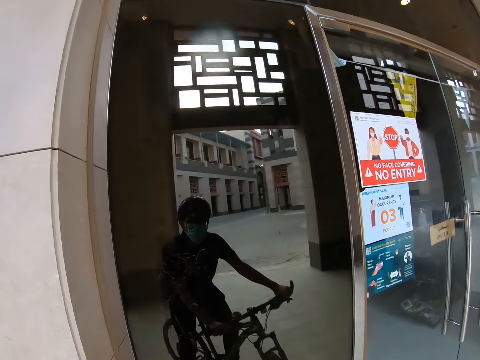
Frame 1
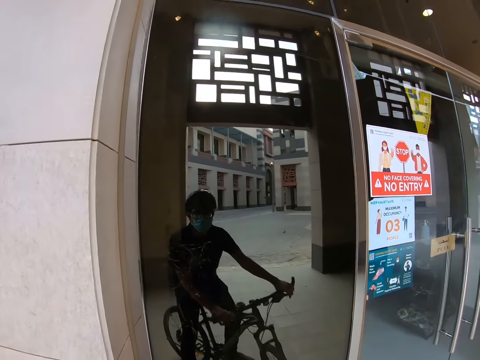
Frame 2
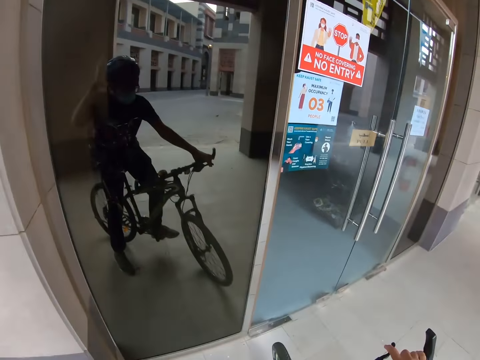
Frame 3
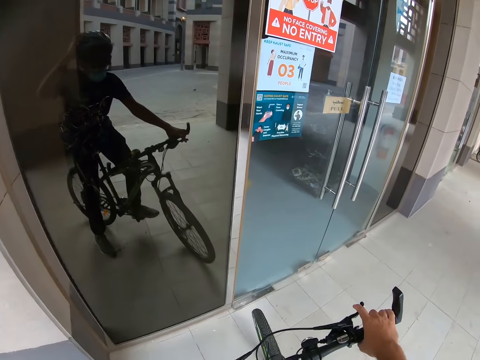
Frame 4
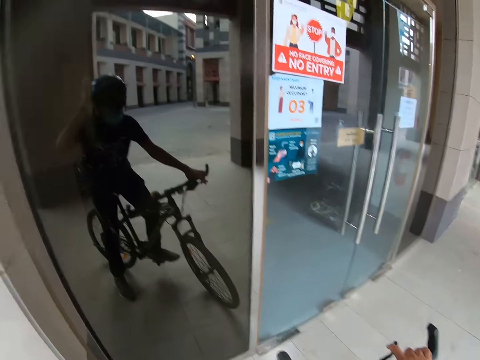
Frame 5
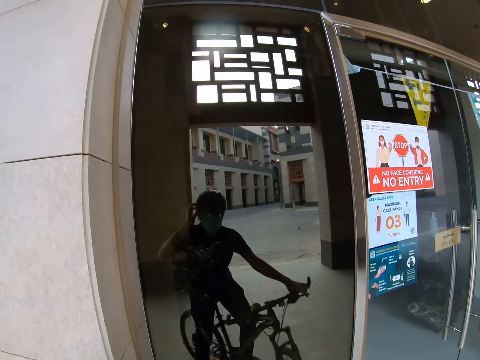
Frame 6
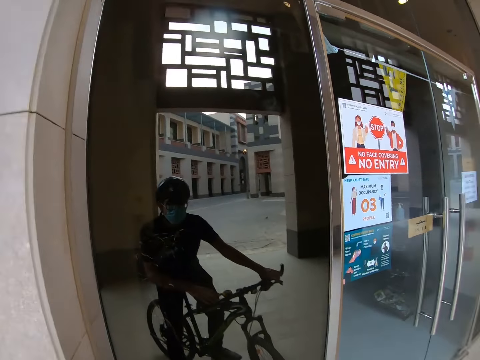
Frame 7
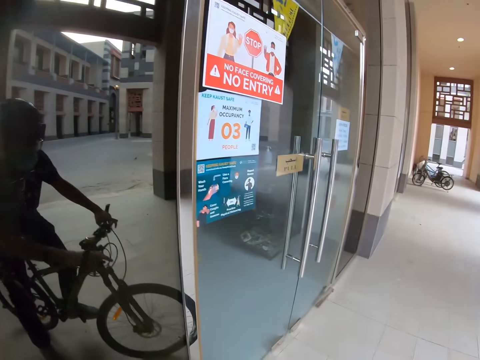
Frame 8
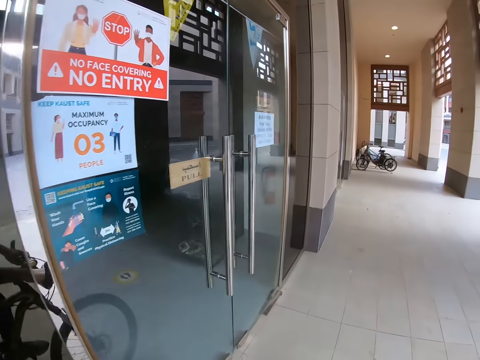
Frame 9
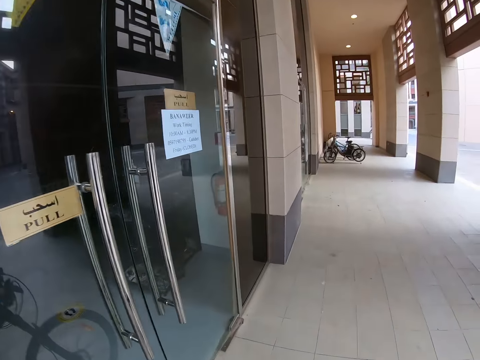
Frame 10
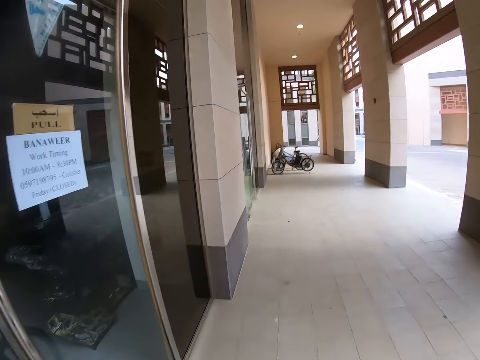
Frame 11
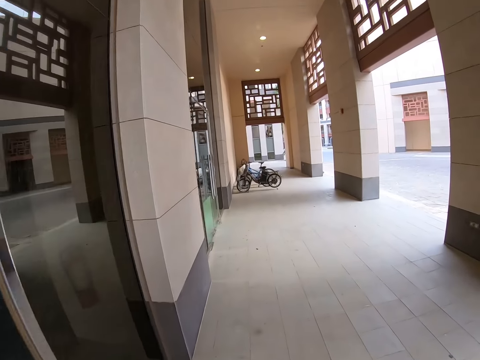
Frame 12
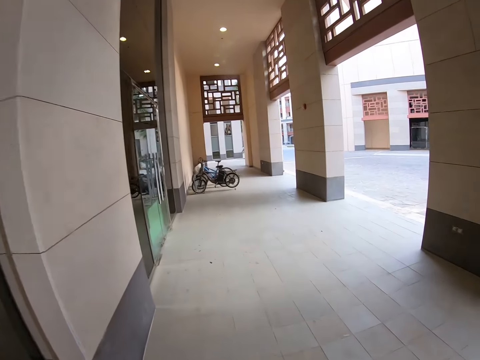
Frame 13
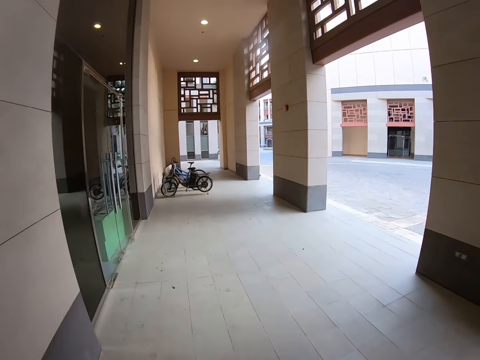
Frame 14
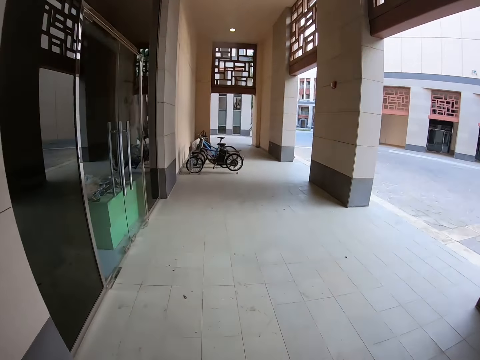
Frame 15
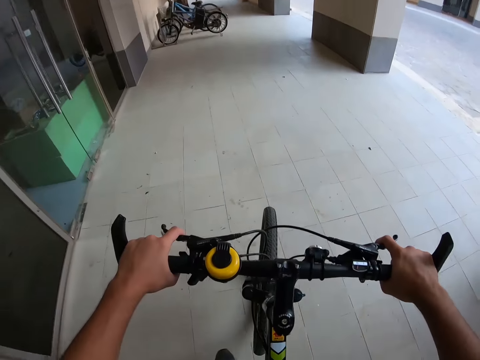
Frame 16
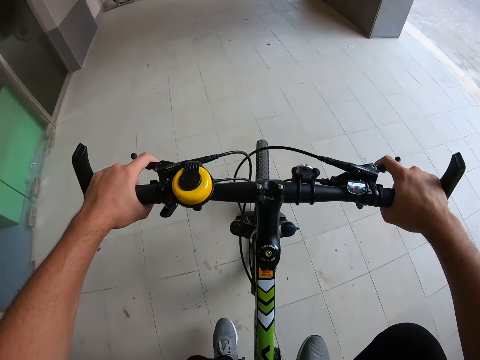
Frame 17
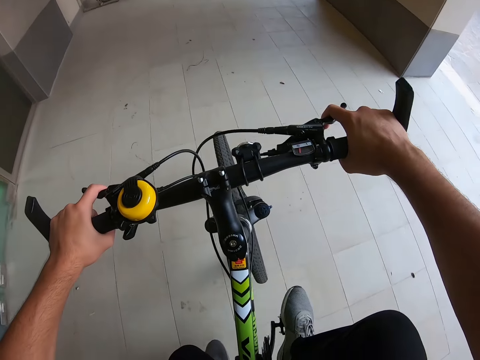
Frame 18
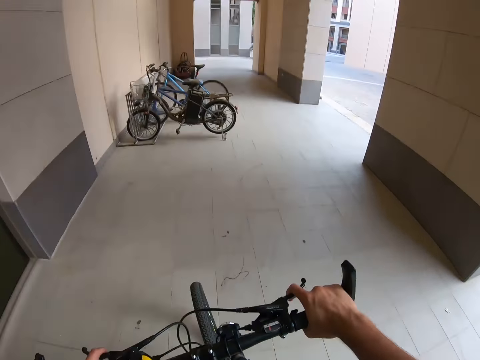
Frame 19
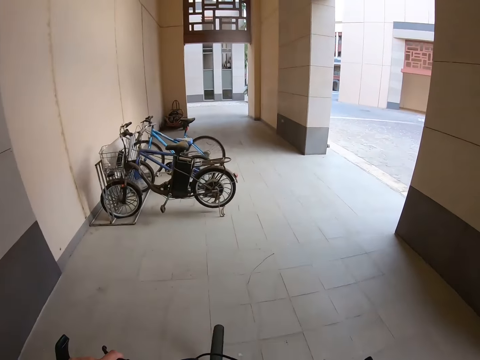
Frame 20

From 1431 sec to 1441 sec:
The camera wearer looks around. They fix the camera on their head. They ride a bicycle.

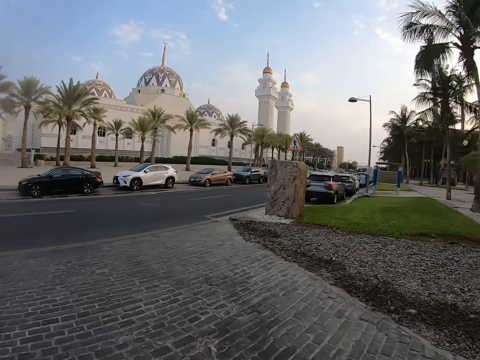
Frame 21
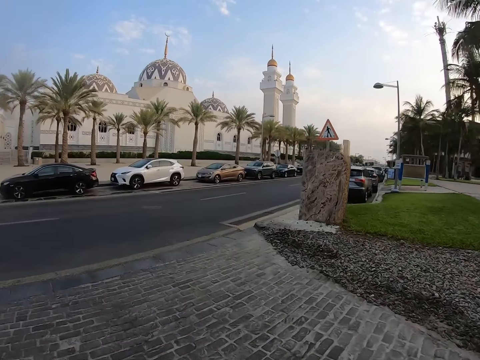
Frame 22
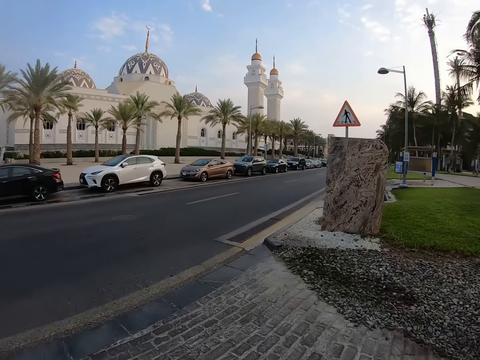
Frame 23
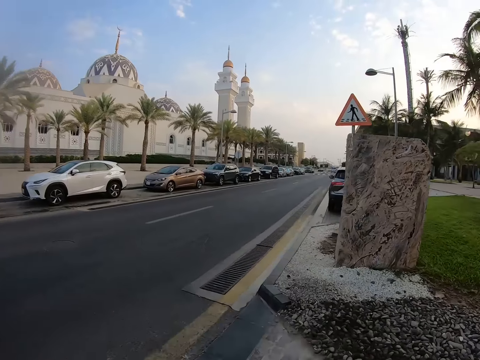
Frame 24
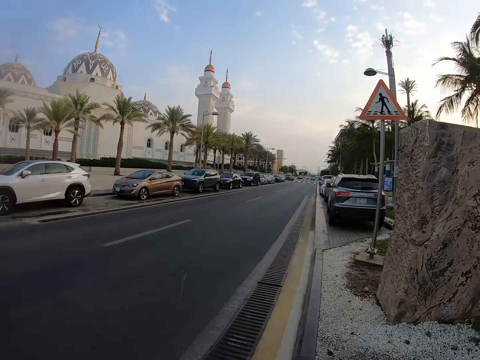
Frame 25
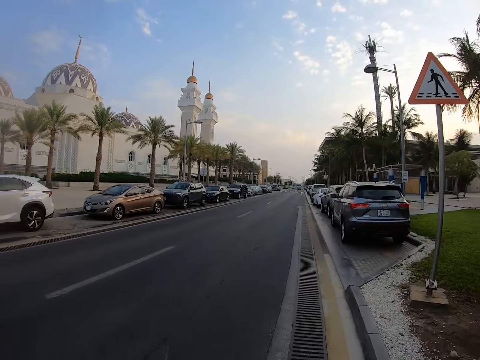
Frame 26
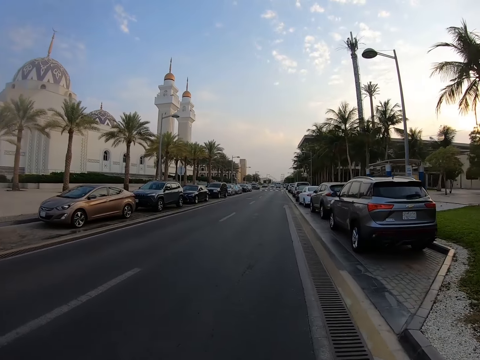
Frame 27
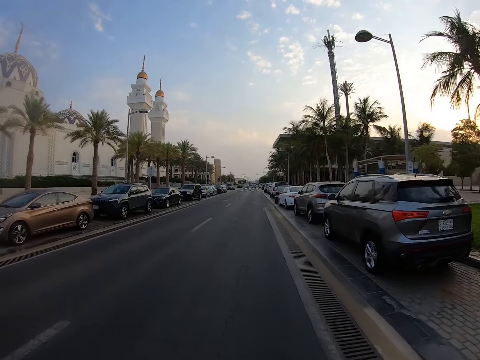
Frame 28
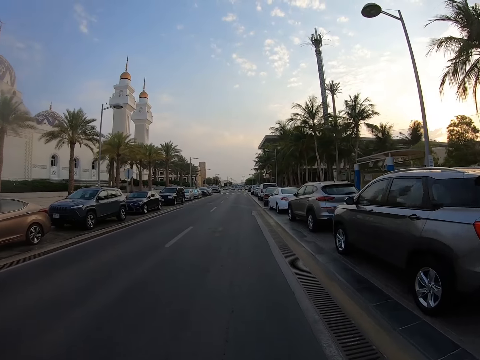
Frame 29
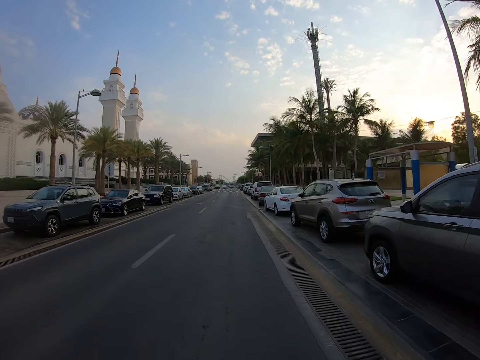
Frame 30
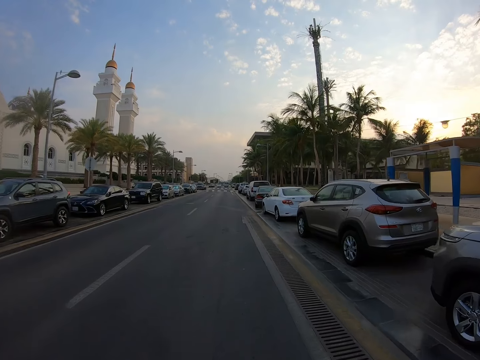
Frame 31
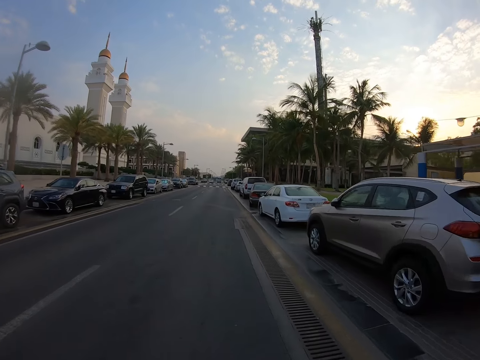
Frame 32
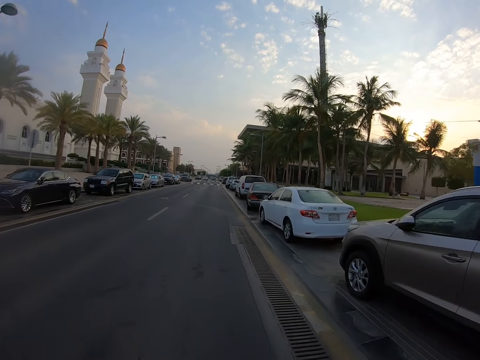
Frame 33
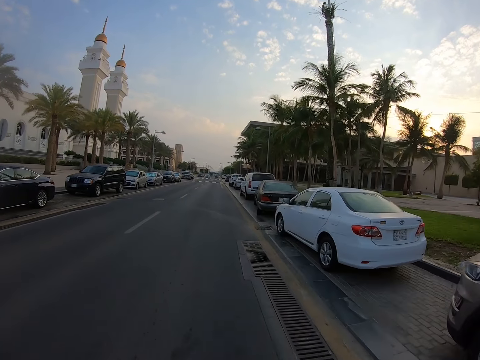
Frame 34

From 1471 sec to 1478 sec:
The camera wearer rides on the main road.

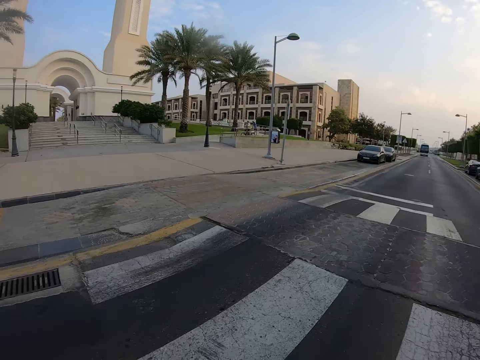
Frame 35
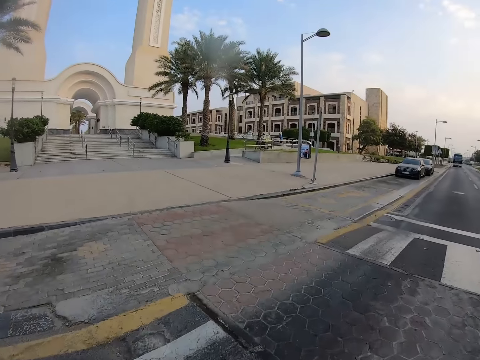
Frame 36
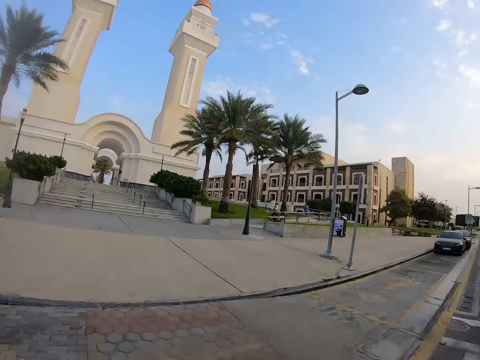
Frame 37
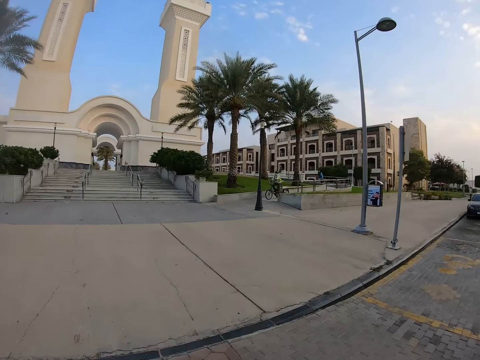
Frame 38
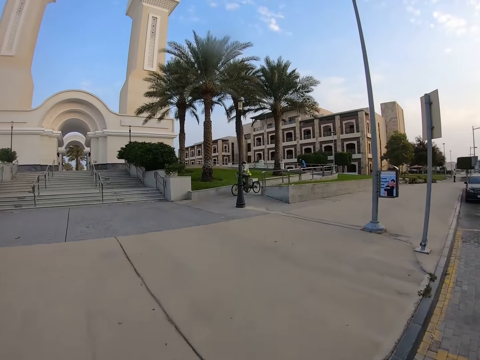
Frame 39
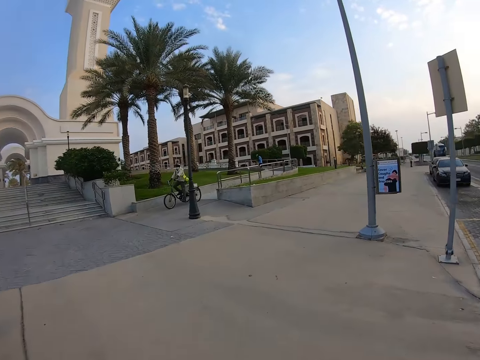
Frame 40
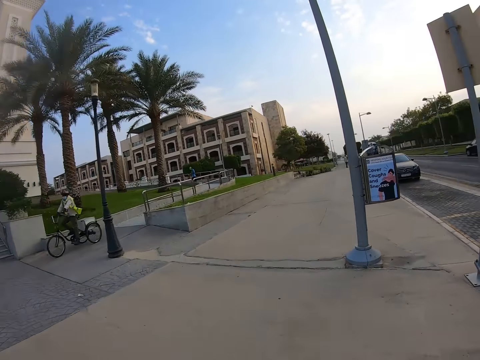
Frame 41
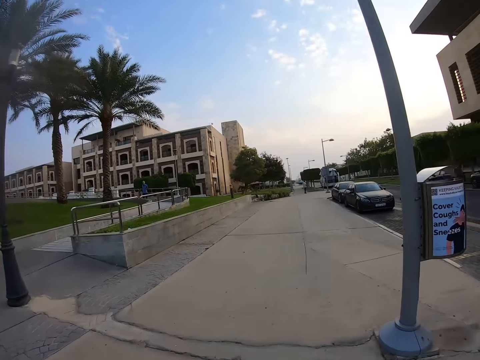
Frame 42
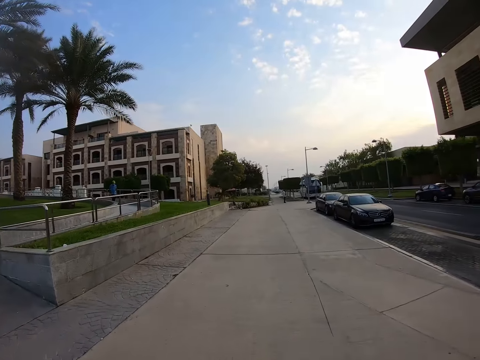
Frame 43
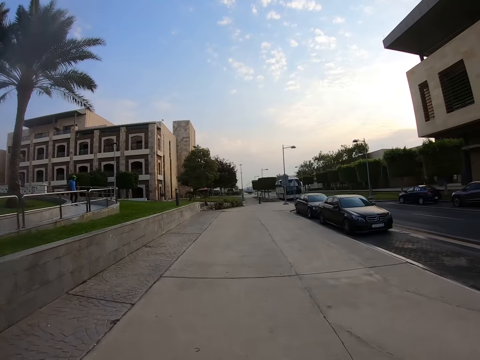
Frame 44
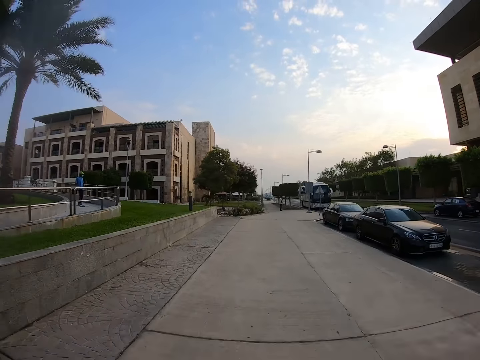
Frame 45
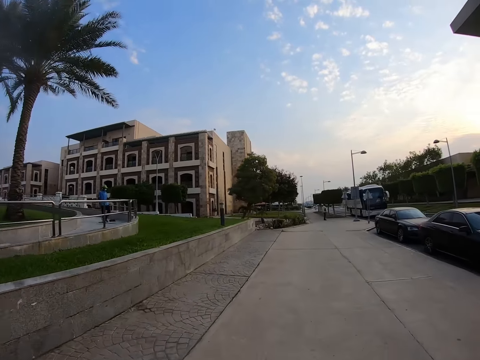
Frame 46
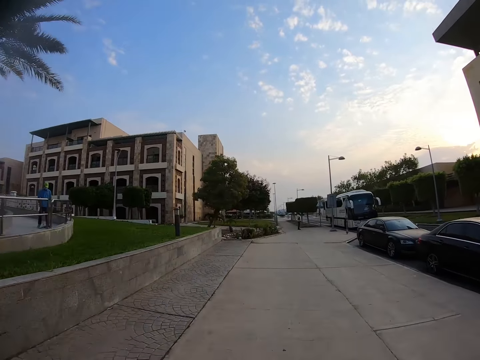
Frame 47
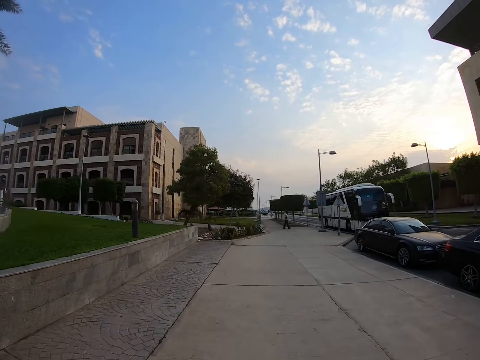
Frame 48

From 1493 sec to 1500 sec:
The camera wearer rides on the sidewalk.
